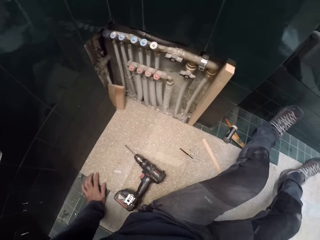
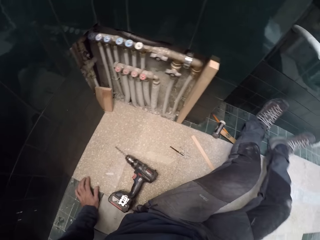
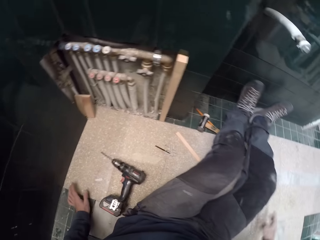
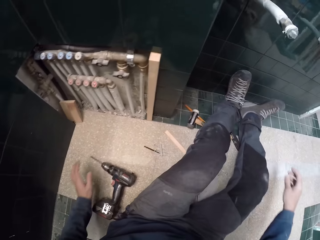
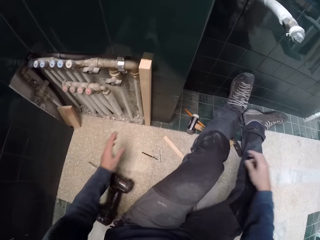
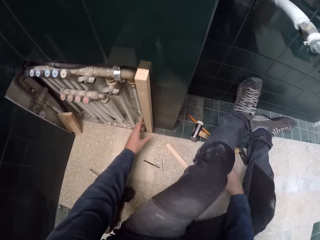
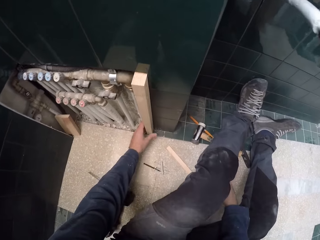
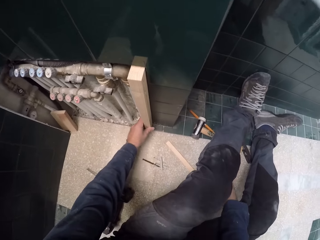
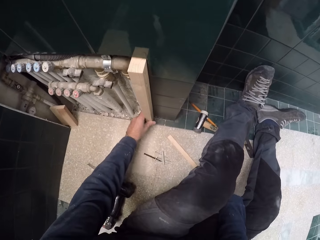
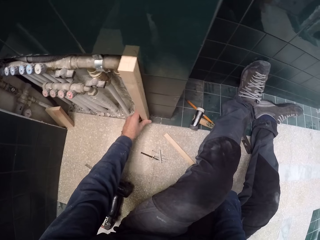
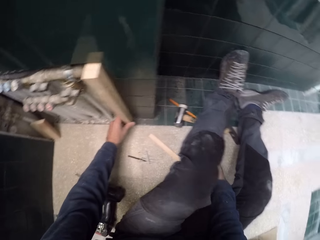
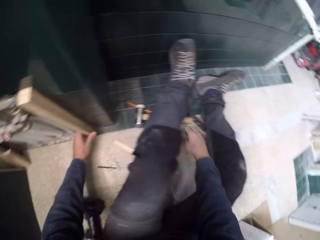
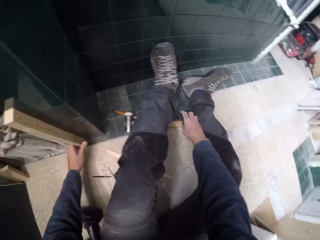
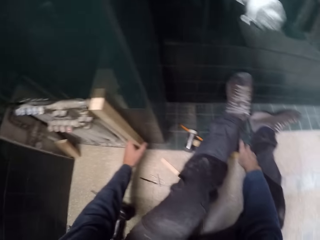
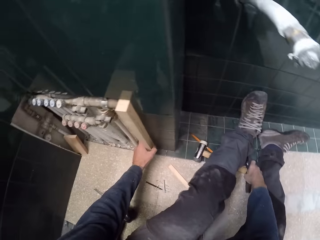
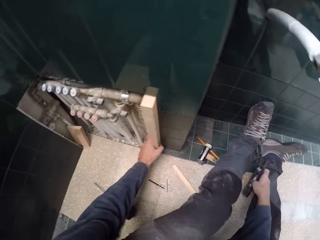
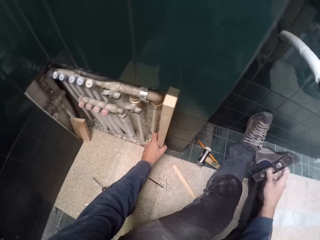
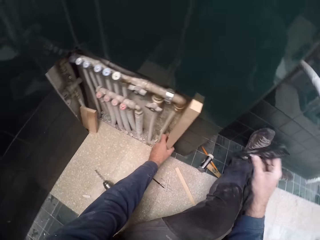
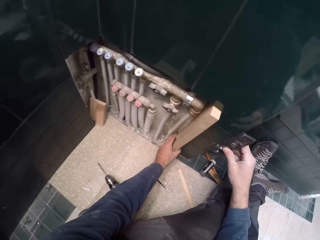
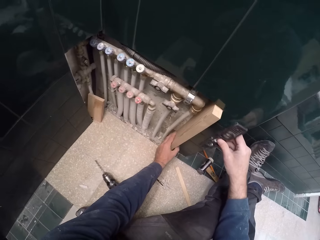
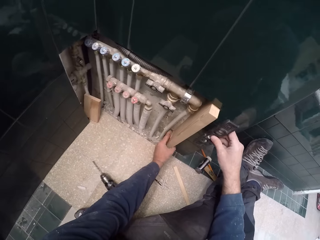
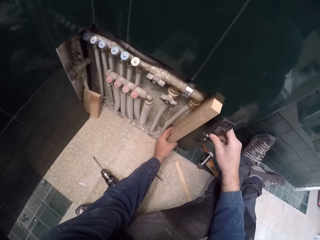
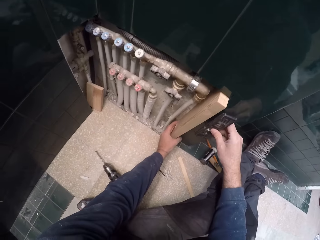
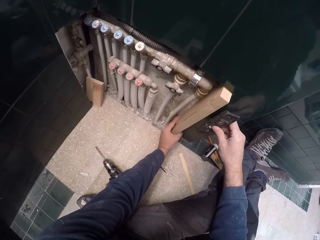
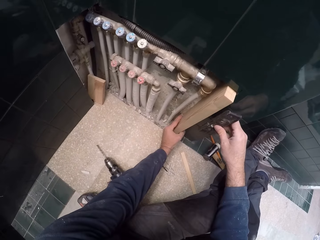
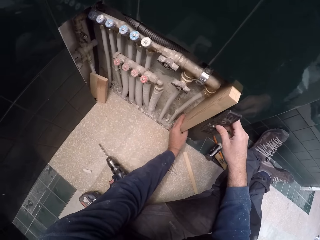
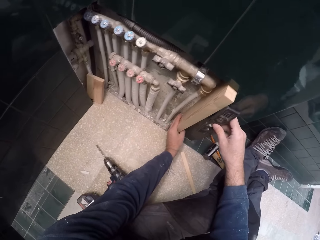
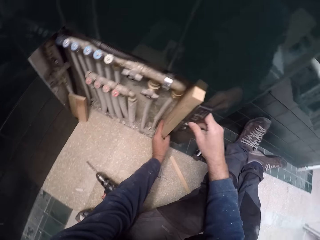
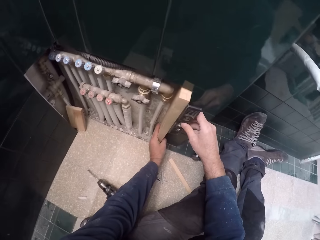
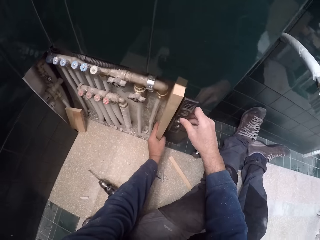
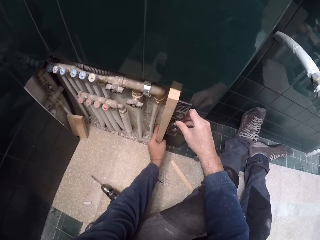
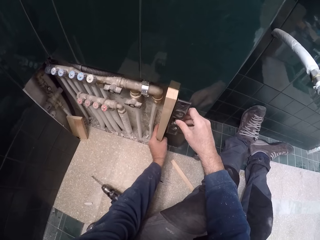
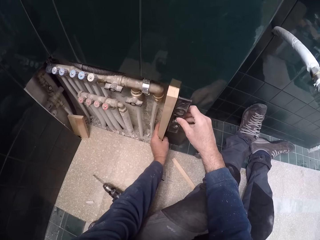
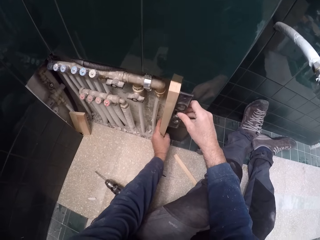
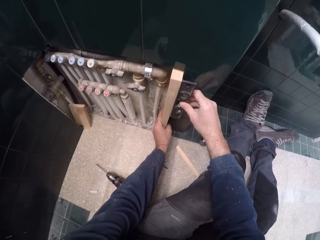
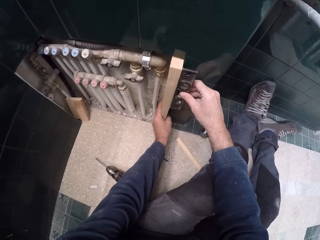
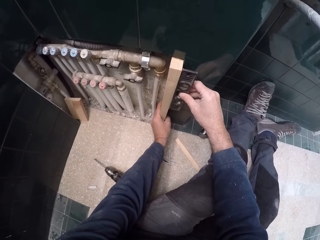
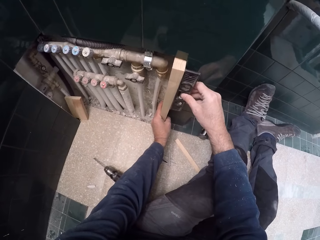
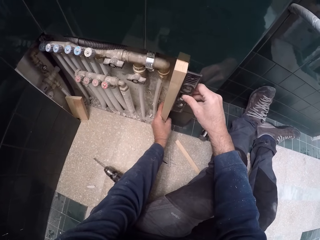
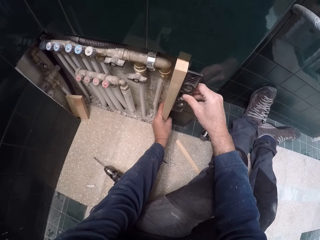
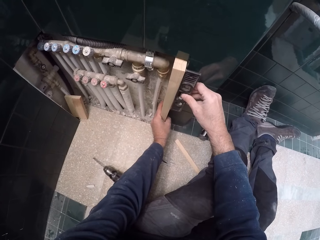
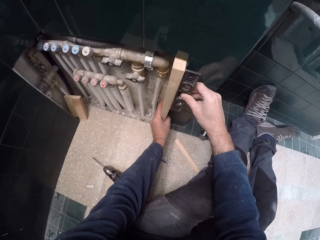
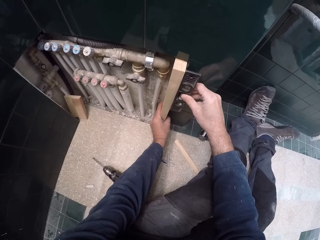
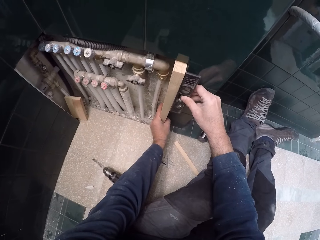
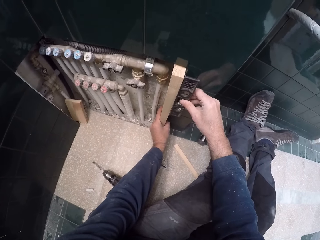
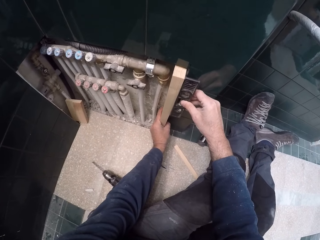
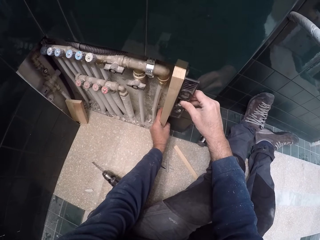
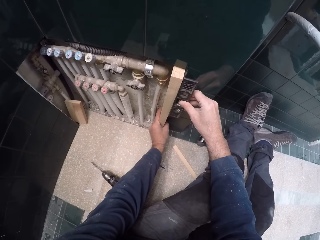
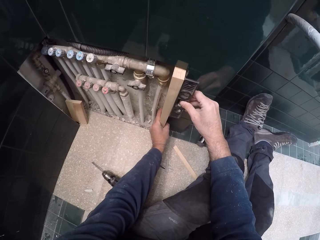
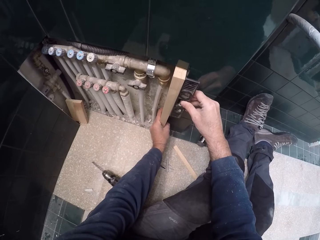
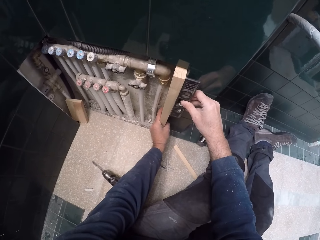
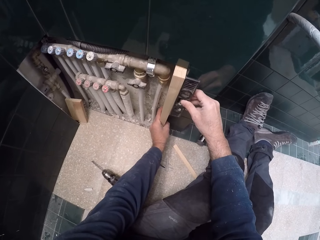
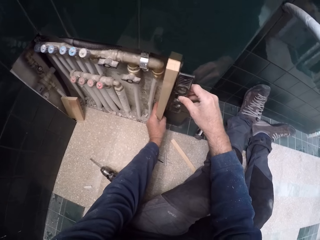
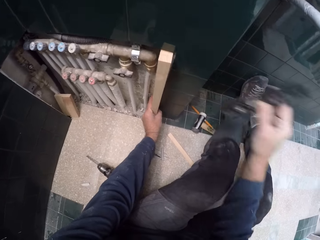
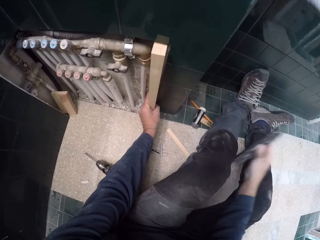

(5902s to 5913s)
The camera wearer holds a wood close to the control panel with his left hand. He looks around the workshop. He picks a spirit level from the floor with his right hand. He measures the parallel level of the wood using the spirit level in his right hand.

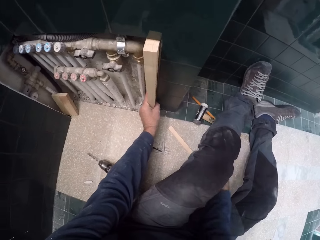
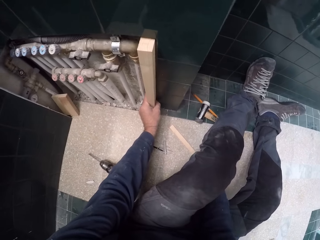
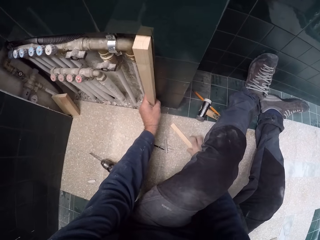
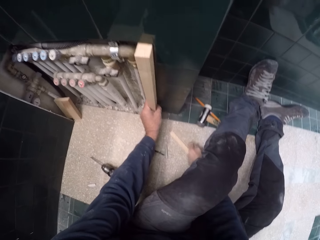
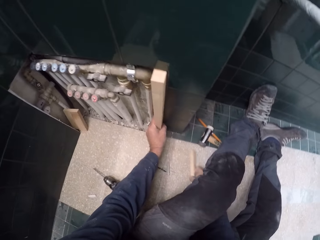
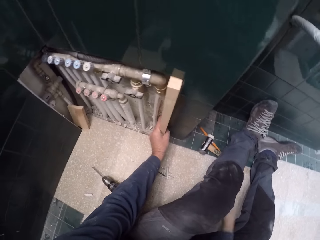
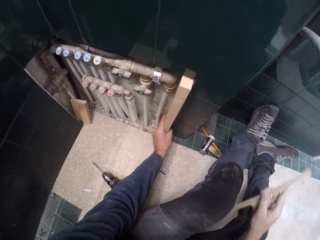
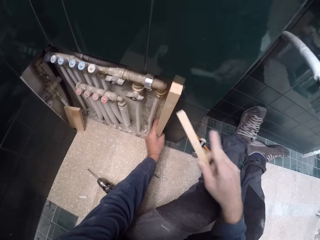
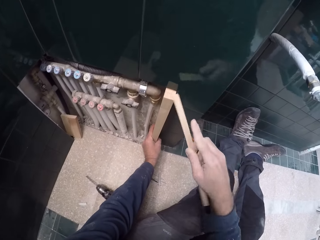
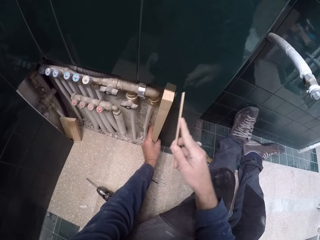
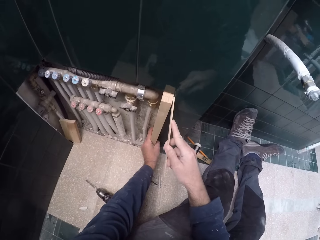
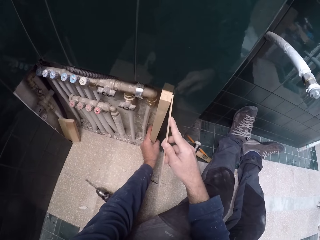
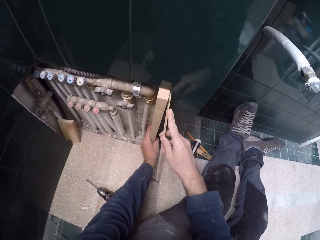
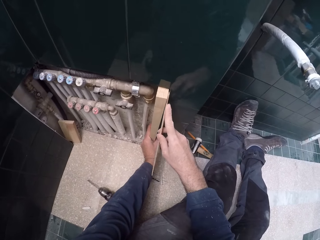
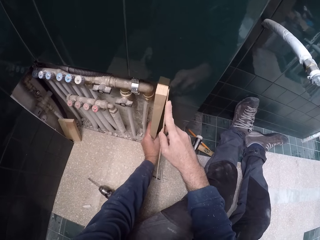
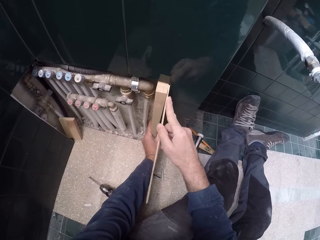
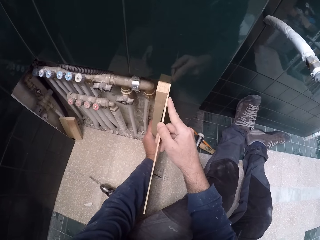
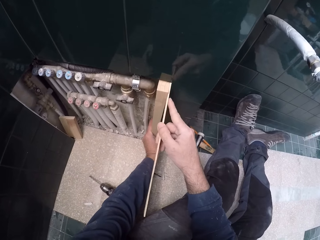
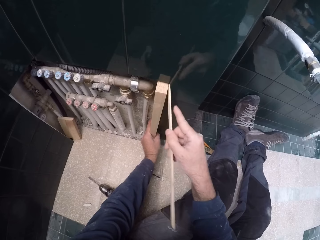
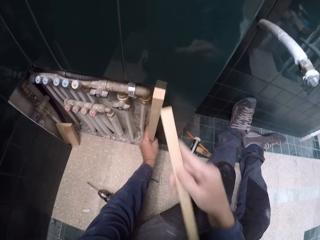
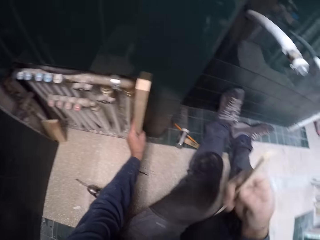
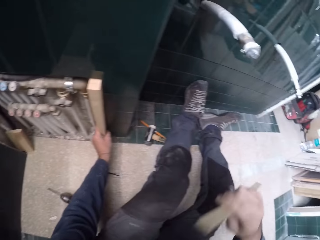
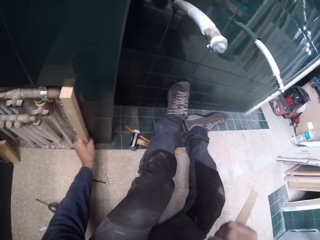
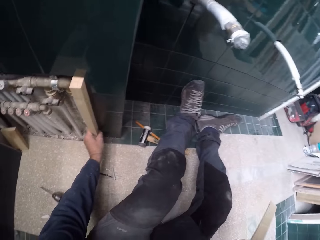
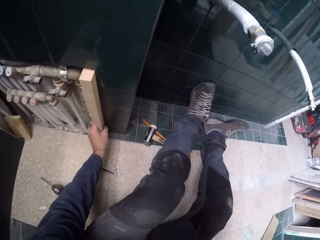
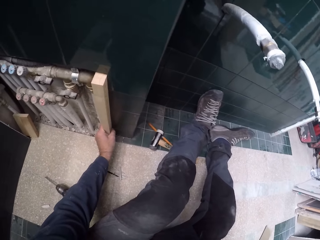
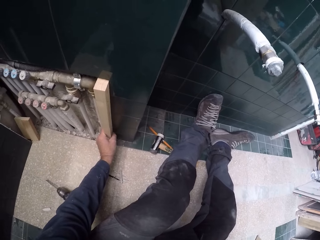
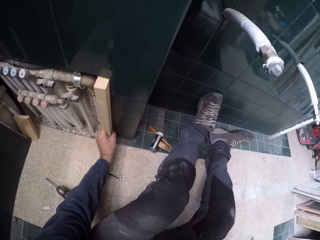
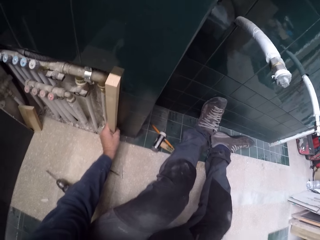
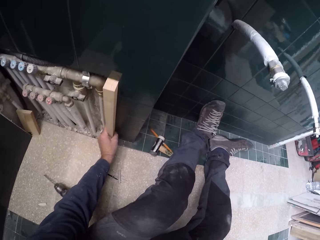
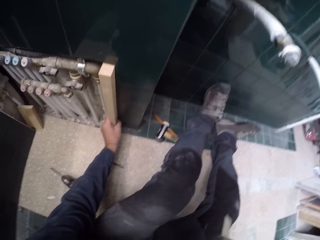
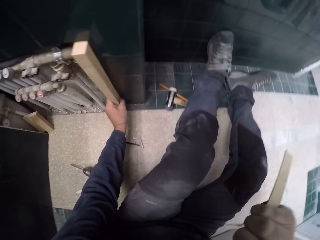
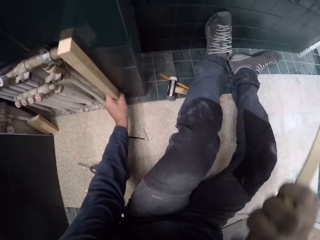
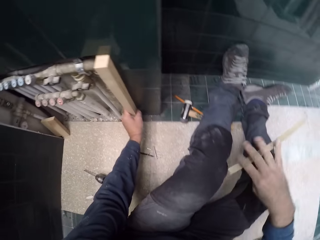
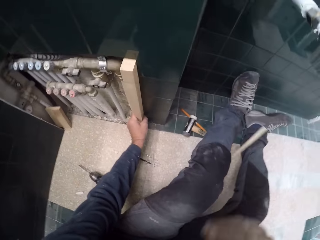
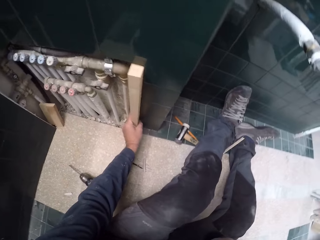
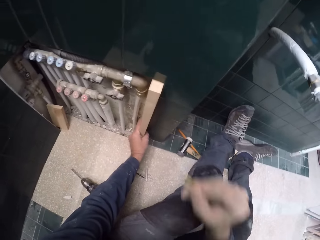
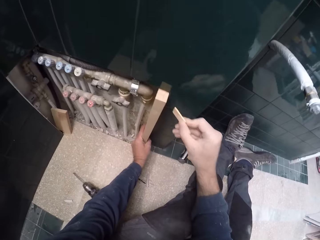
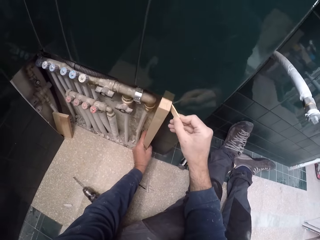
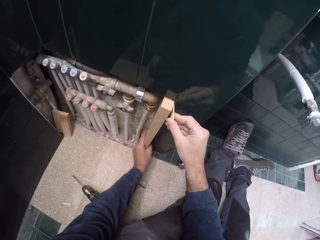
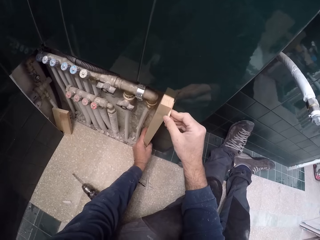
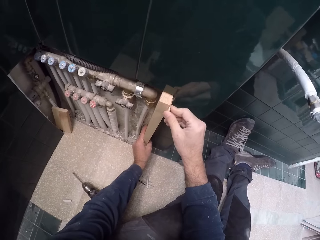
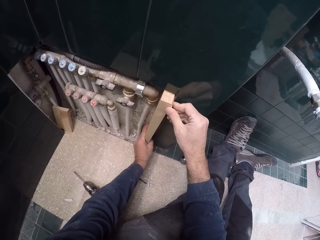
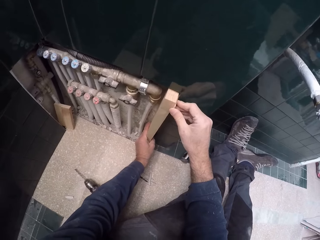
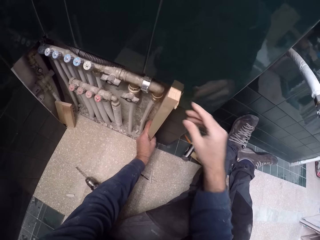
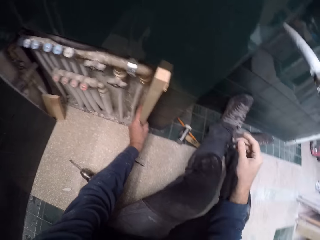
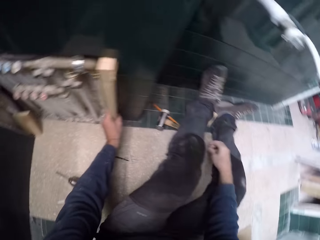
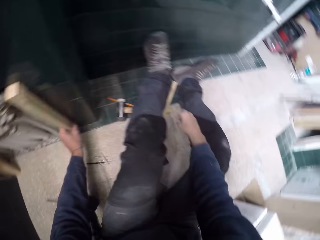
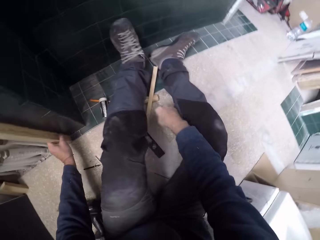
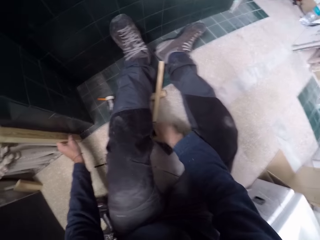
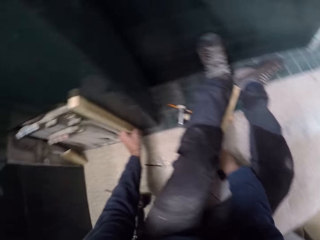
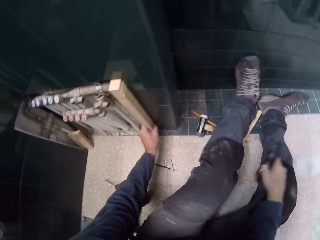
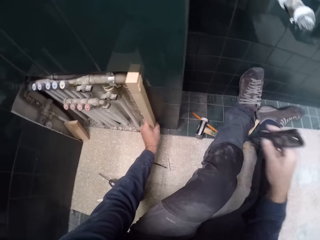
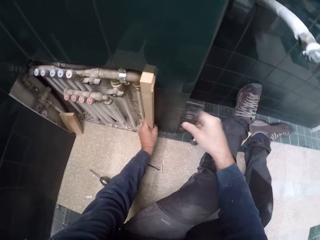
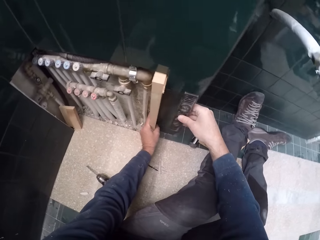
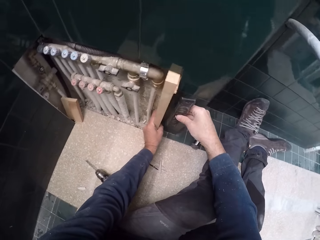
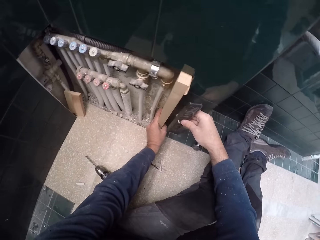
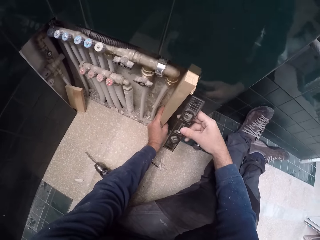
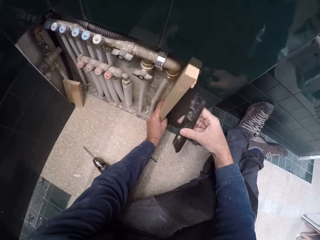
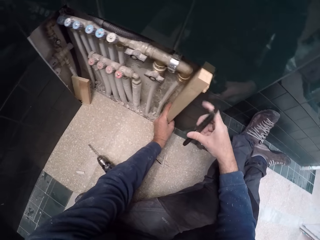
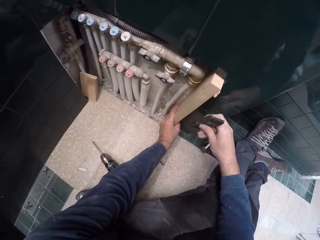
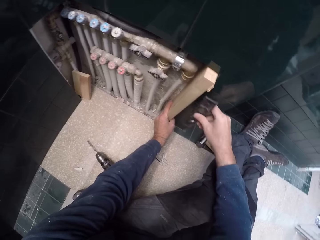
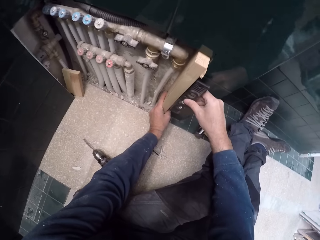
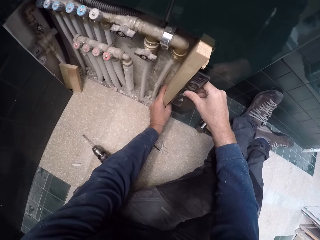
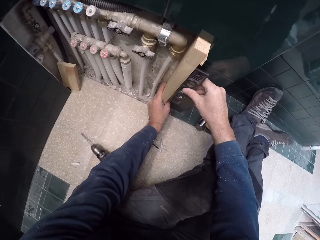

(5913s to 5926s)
The camera wearer places the spirit level on the floor. He picks the square edge wood from the floor with his right hand. He places the square edge wood in his right hand close to the wood. He measures the wood. He cuts the square edge wood in his left hand with his teeth. He throws the square edge wood in his right hand on the floor. He looks around the workshop. He holds a piece of square edge wood in his hand. He fixes the piece of wood in his right hand into the wall near the wood. He picks the spirit level from the floor with his right hand. He looks around the workshop again. He measures the parallel level of the wood using the spirit level in his right hand.
